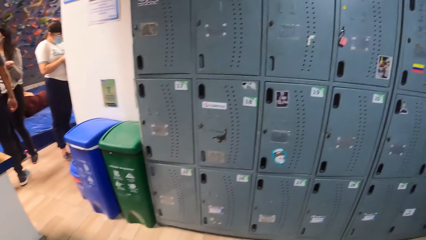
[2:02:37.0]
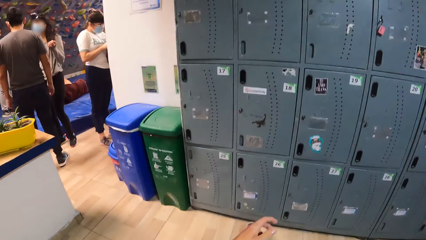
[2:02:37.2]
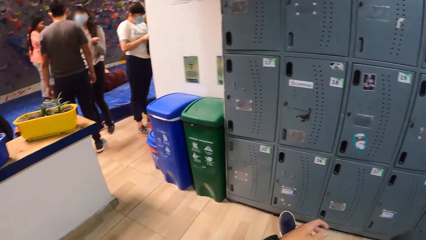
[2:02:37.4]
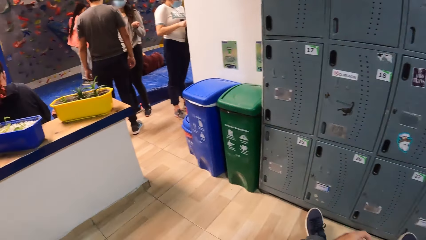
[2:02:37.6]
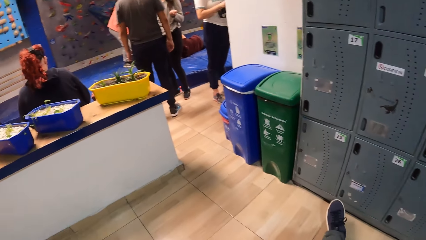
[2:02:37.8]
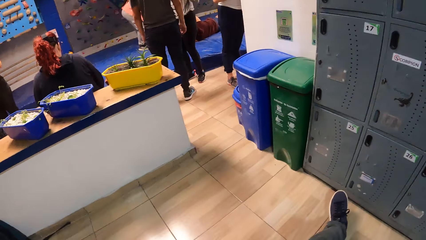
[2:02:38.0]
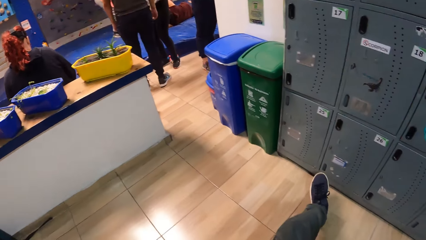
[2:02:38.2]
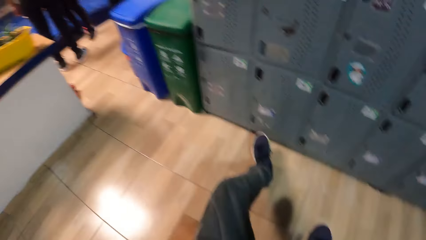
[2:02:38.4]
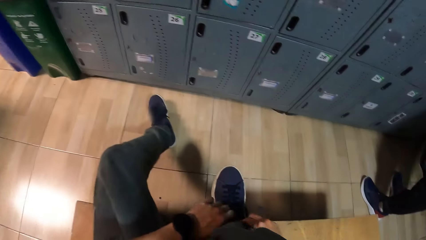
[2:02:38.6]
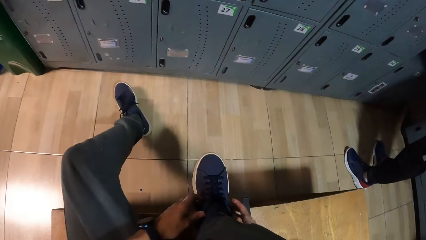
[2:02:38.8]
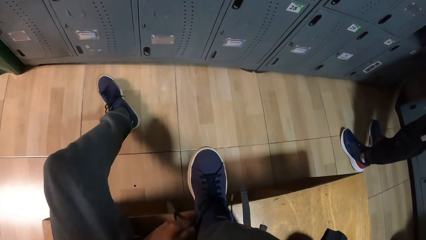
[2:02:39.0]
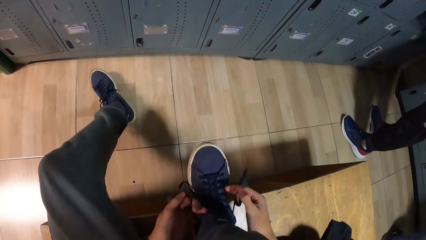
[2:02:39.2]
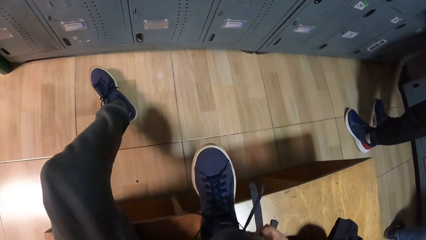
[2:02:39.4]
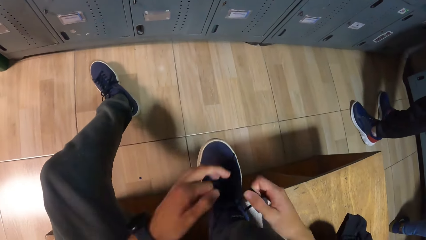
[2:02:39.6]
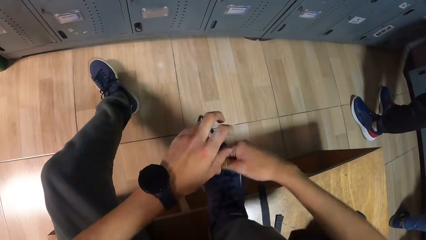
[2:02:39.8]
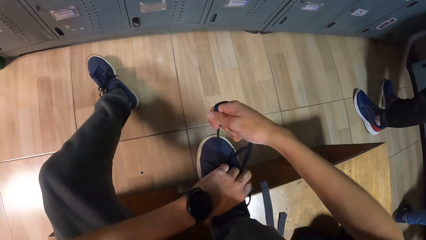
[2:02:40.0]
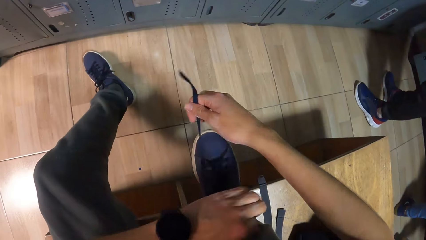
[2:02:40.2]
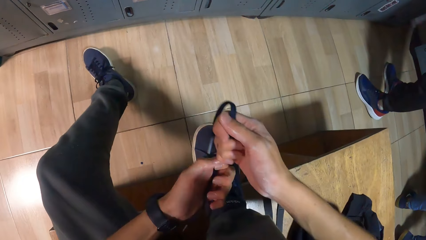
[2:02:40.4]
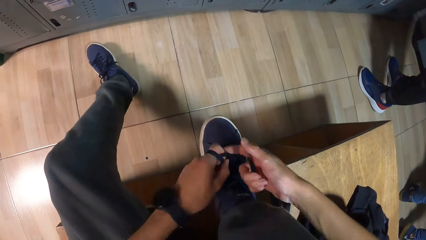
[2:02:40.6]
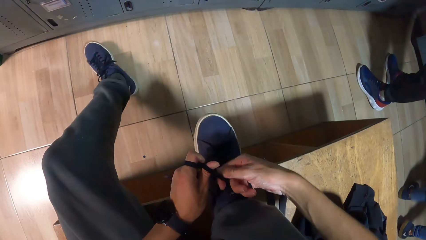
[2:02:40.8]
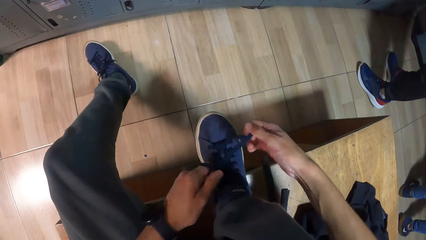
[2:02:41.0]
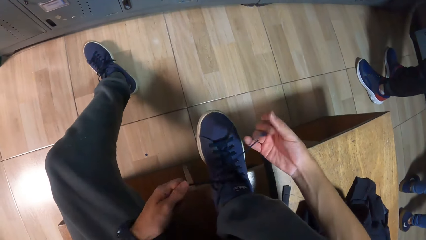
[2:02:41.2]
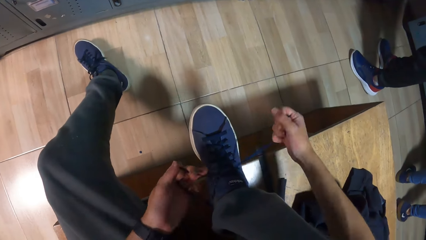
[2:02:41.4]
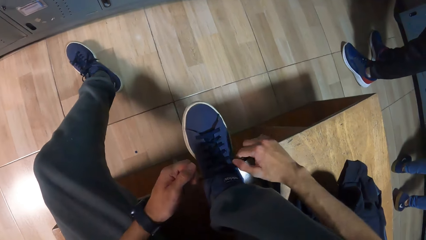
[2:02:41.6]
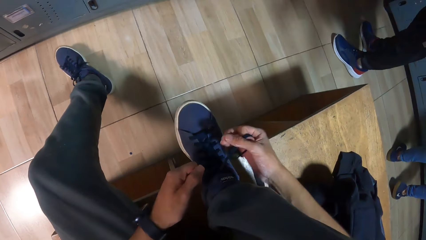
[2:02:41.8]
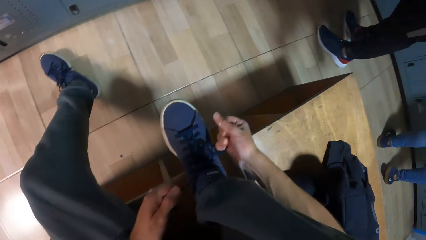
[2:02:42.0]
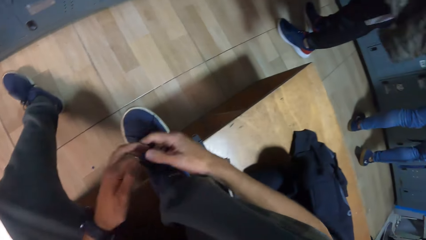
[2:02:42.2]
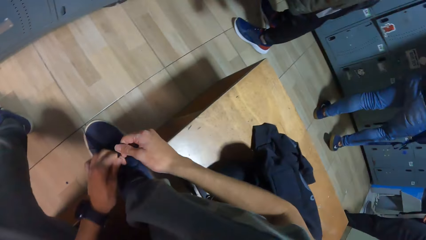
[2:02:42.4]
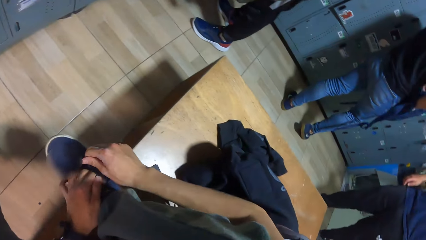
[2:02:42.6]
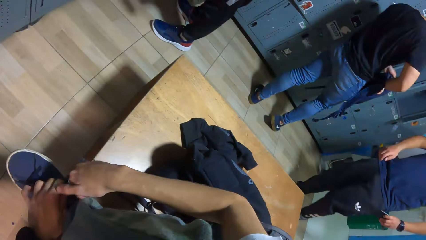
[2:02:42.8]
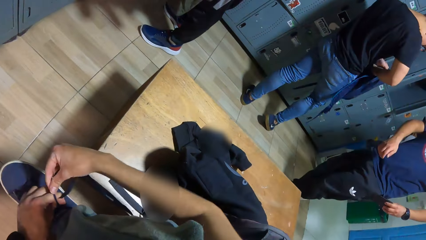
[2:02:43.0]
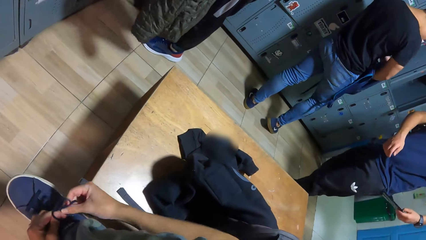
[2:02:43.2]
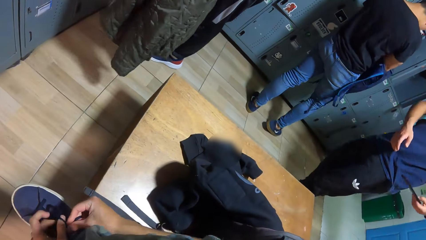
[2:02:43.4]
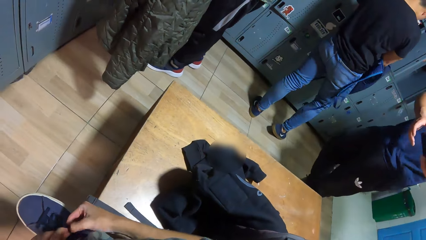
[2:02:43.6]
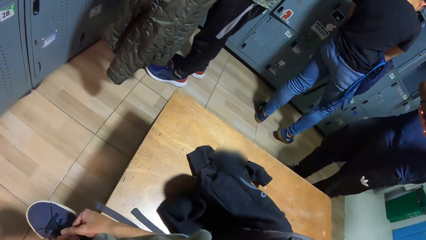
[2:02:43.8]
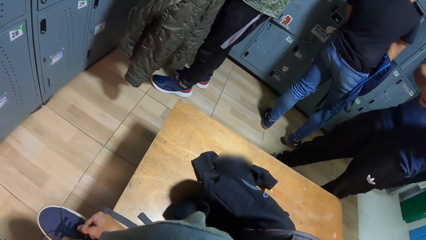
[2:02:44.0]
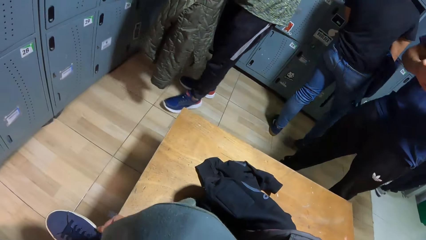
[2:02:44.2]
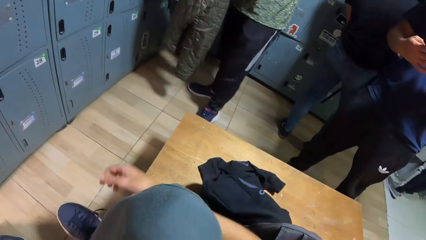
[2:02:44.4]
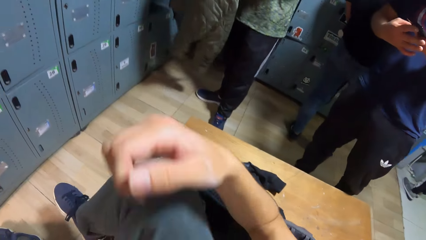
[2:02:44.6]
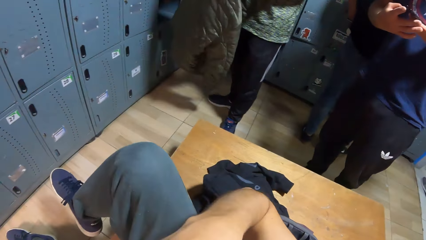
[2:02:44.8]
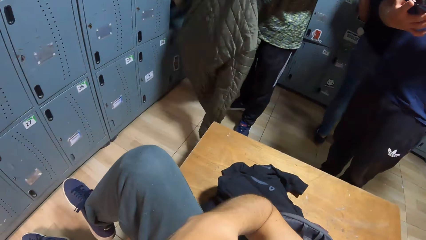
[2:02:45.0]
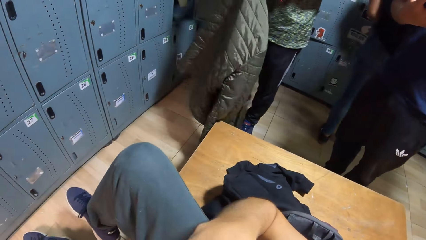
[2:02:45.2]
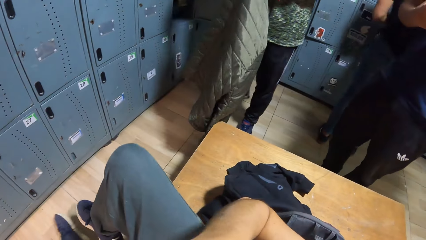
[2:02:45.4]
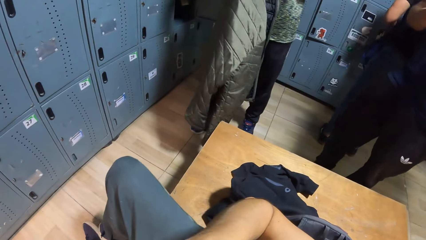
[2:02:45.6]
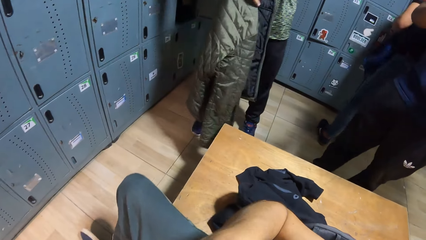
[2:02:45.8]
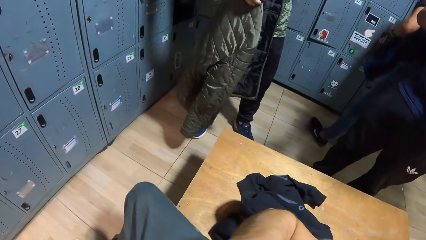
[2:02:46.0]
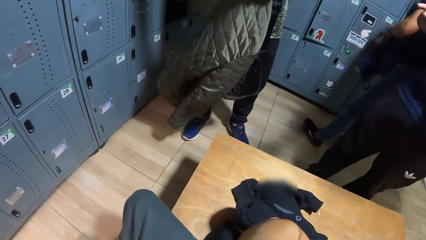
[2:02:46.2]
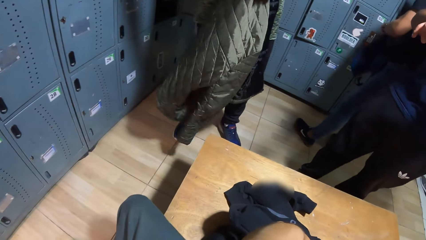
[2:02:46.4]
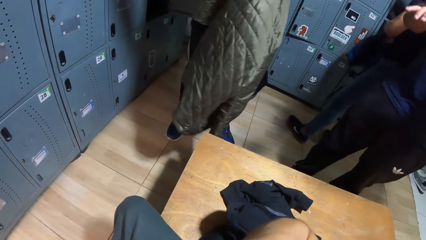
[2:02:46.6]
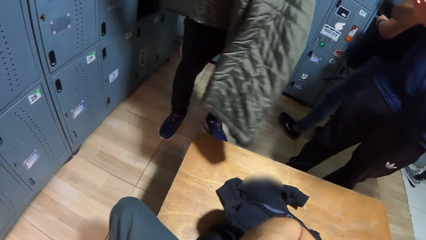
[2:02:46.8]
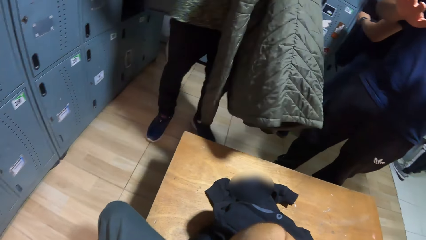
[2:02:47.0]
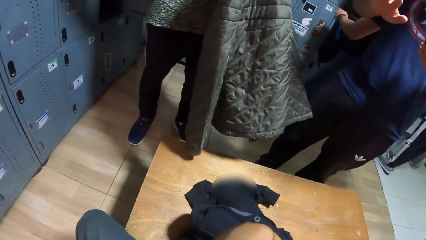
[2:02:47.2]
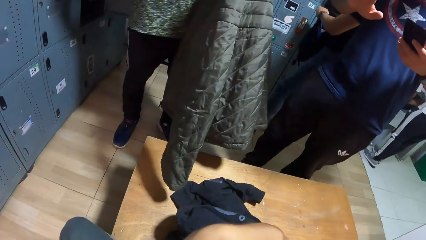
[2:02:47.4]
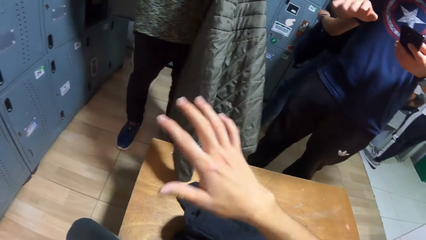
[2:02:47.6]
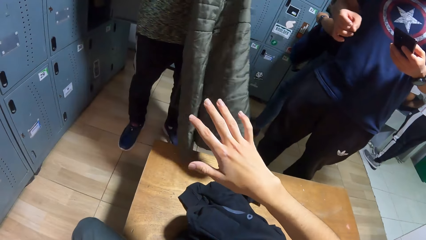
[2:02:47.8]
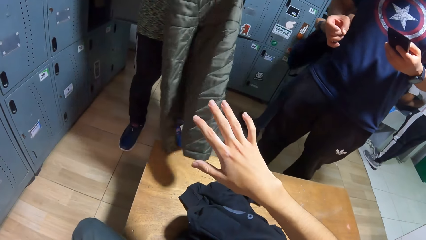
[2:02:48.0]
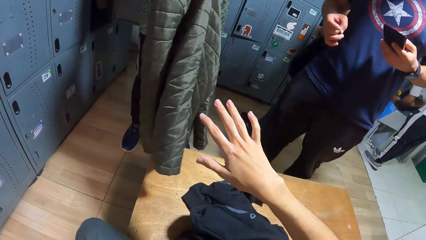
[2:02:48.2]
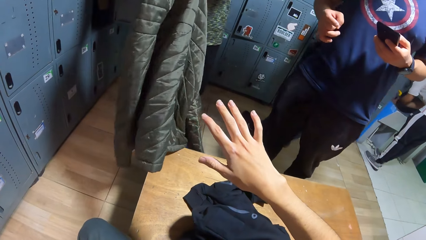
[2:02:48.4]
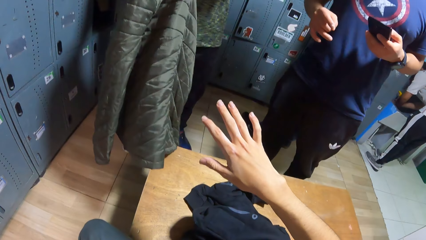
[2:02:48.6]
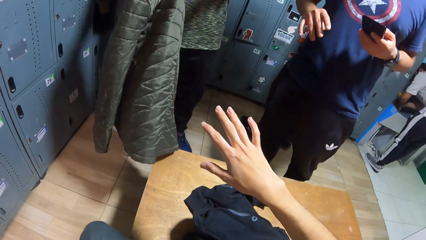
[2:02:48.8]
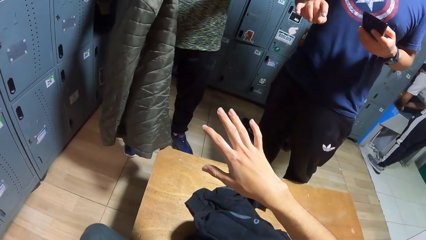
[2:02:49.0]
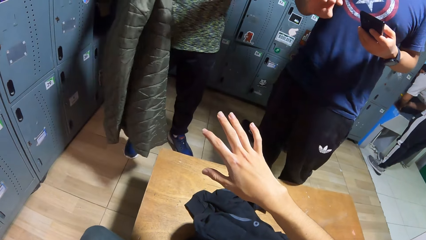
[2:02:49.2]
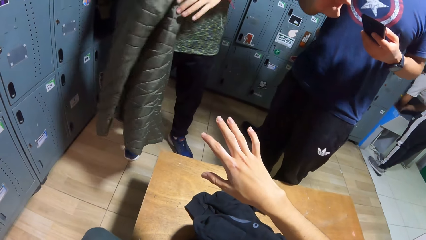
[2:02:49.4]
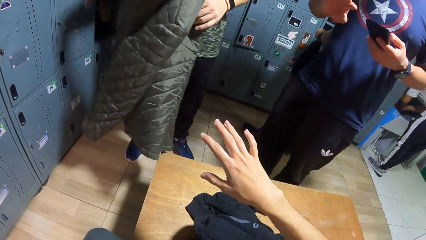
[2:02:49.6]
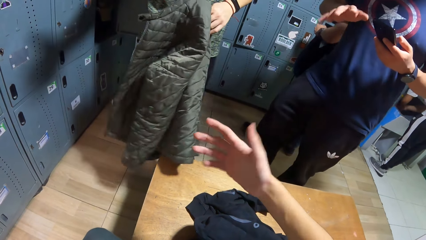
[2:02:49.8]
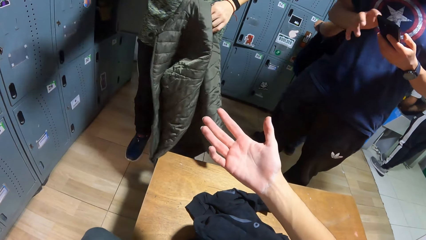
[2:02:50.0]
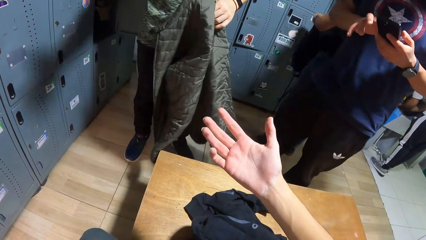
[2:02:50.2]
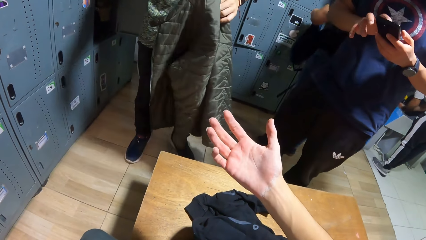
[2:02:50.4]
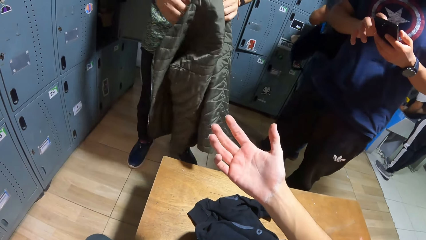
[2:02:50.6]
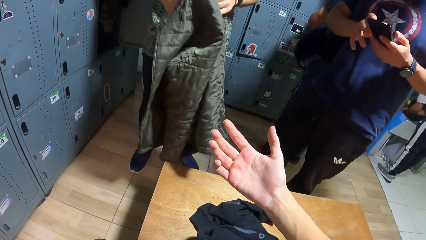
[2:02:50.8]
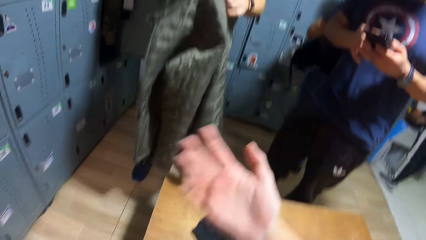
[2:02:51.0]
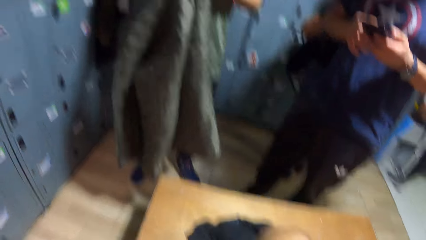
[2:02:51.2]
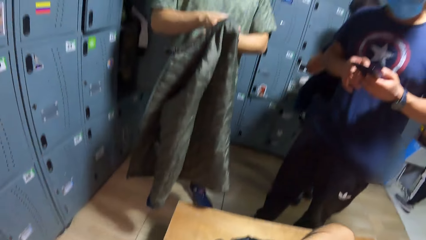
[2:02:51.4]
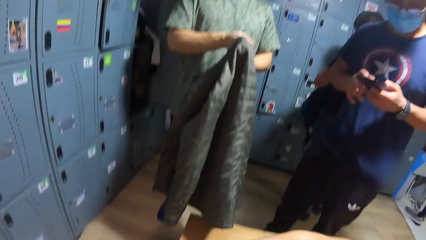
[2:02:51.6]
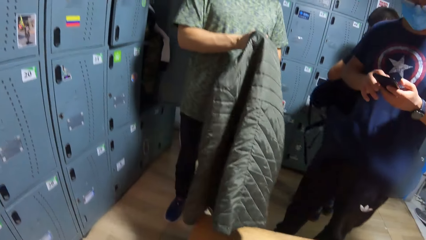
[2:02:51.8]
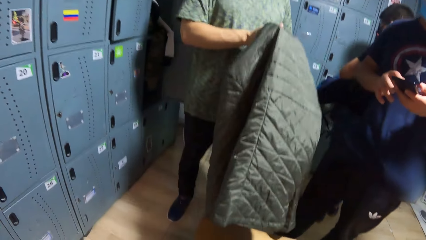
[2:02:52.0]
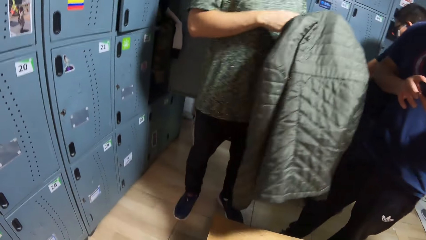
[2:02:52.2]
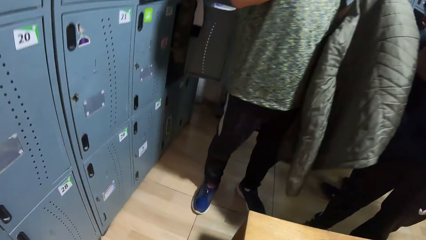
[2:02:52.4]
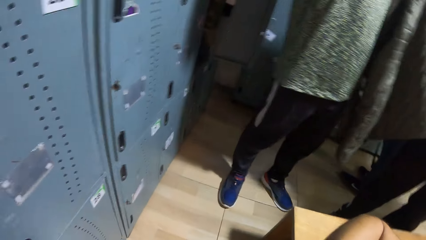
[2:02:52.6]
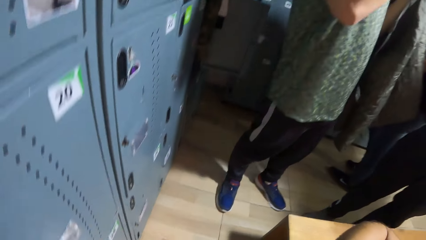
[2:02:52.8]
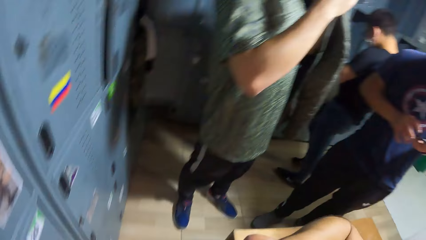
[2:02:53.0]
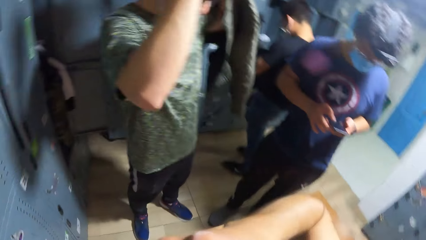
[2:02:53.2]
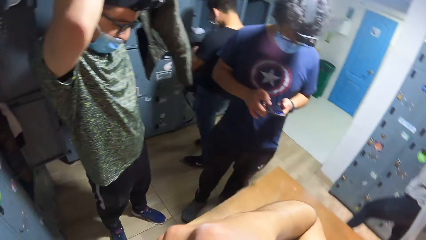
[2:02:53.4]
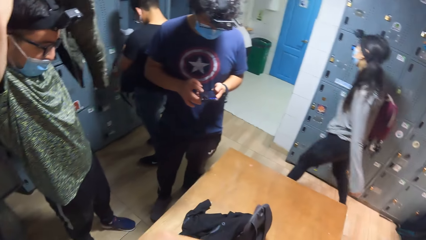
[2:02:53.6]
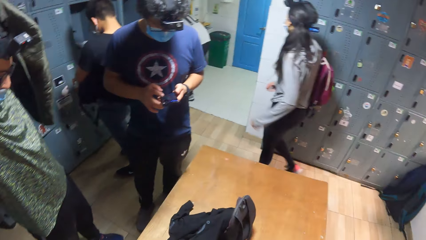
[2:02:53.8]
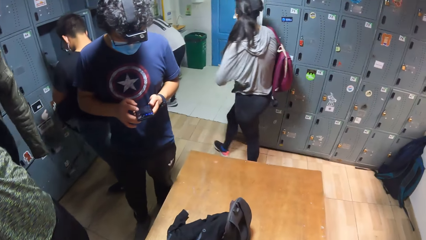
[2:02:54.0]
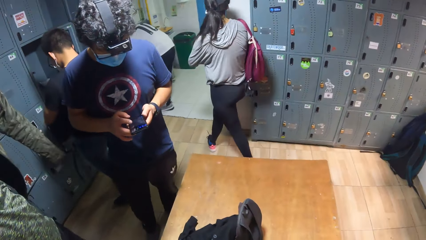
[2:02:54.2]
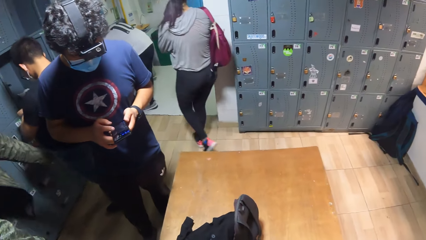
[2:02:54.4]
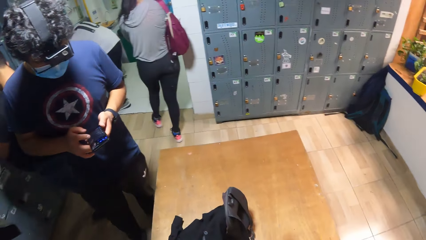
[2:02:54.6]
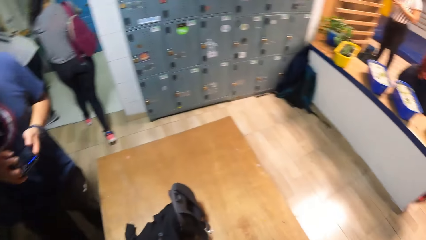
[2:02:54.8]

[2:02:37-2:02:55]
The camera wearer tightens the shoe laces. They tie the shoelace of the shoe with both hands. A man steps forward. Another man pulls out a phone from a pocket in a trouser with his left hand. Another man holds a jacket with his left hand. The second man presses the phone with both hands. The camera wearer moves the hand. They look at the hand. The third man holds the jacket with his left hand. The camera wearer moves the hand. The third man holds the jacket with both hands. The first man operates the phone. The camera wearer stands from the bench. The third man wears the jacket with both hands. The camera wearer looks around. A lady steps forward.
